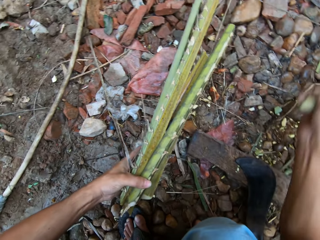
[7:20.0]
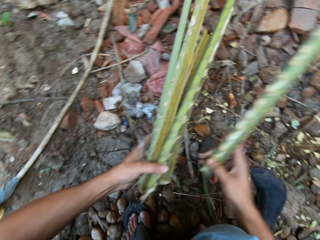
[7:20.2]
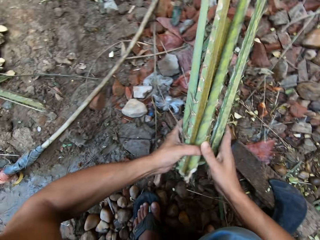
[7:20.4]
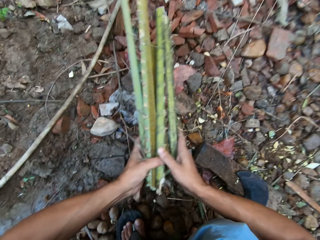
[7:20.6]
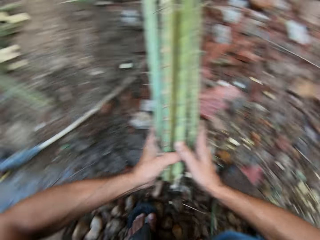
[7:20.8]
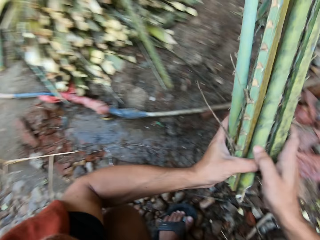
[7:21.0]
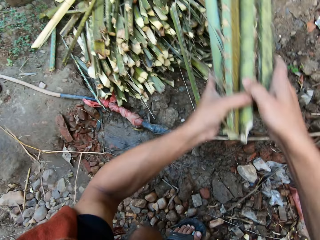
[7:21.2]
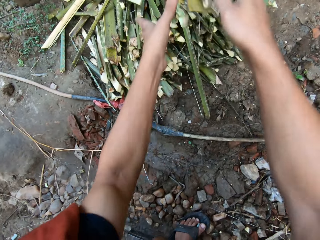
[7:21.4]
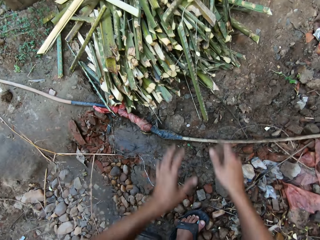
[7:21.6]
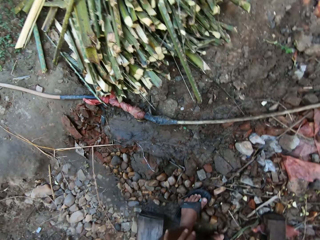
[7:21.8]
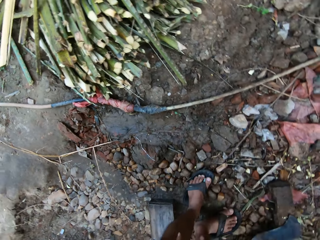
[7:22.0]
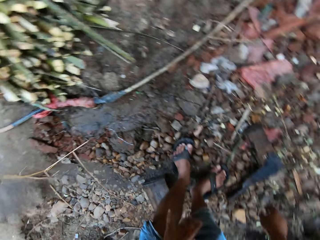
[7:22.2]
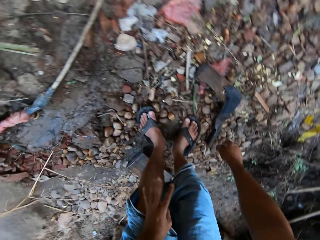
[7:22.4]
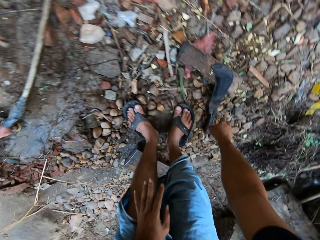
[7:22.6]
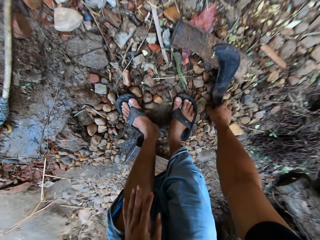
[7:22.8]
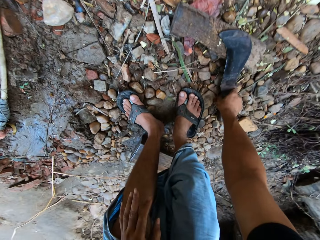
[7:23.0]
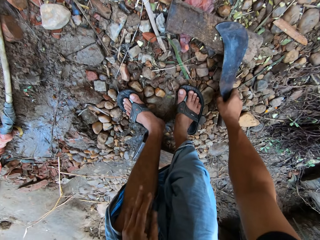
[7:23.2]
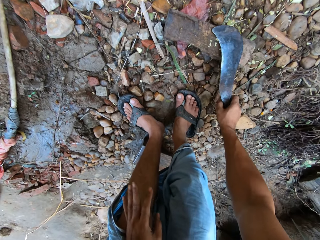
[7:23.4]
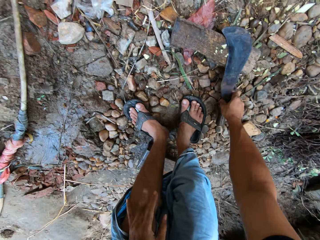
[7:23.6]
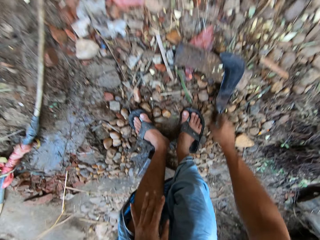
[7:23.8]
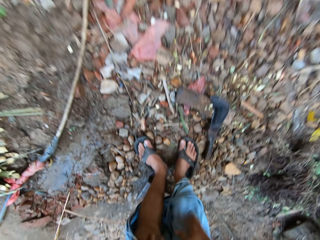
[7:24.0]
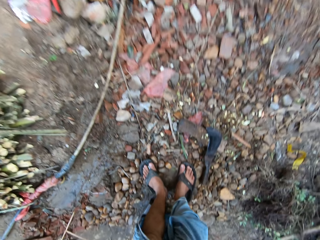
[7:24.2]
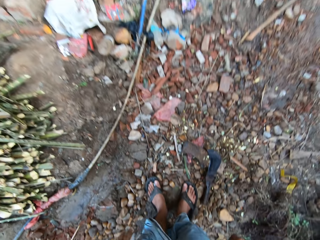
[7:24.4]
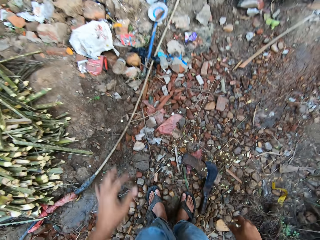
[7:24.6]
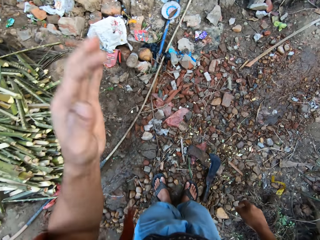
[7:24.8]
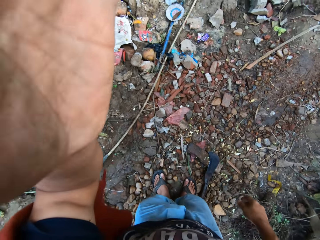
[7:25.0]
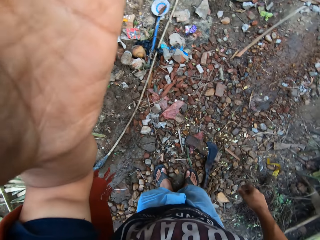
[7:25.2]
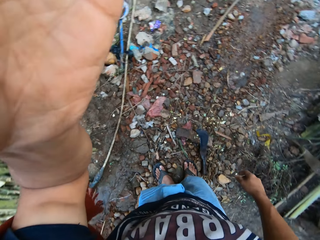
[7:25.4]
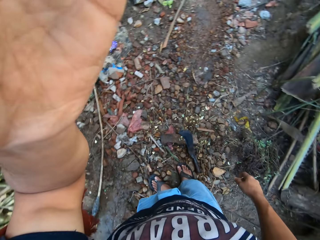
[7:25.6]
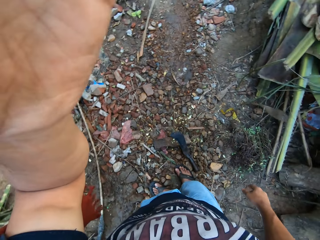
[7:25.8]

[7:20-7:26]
The camera wearer takes a bamboo stick from the ground with his right hand. He places the bamboo stick in his left hand with his right hand. He throws the bamboo sticks on the stack of bamboo sticks with both hands. He places his right hand on the cleaver on the ground. He does so again. He takes the cleaver from the ground with his right hand. He places the cleaver on the ground with his right hand. He moves his hand towards the face. He adjusts a camera on his head with his left hand.
